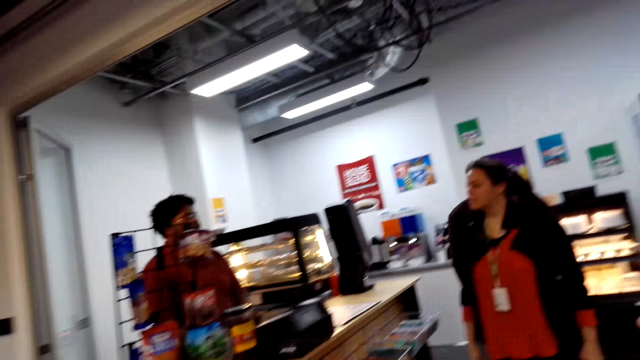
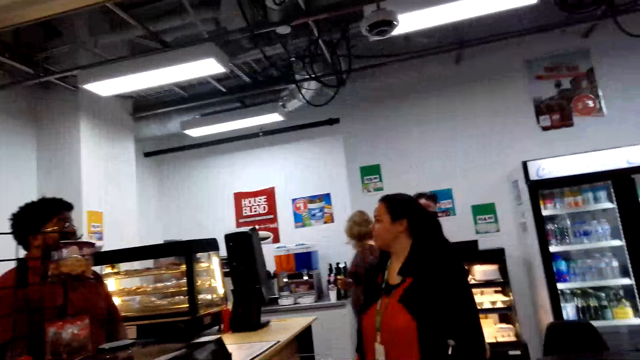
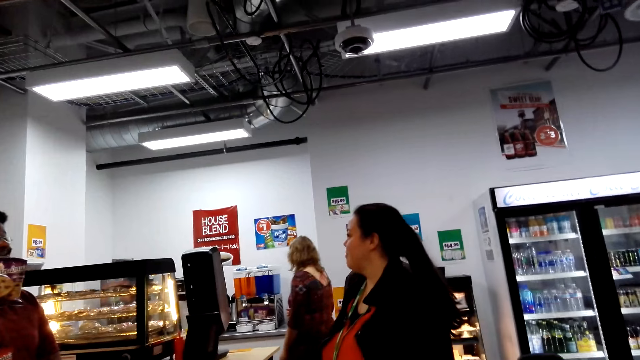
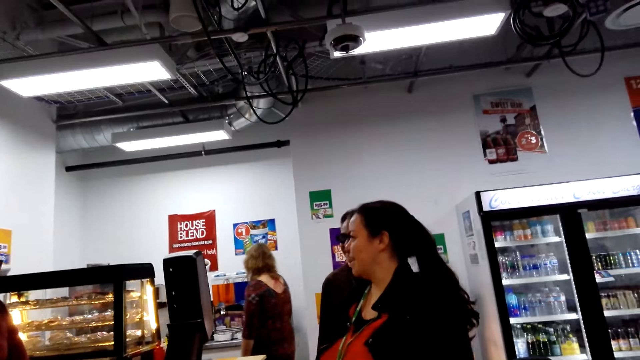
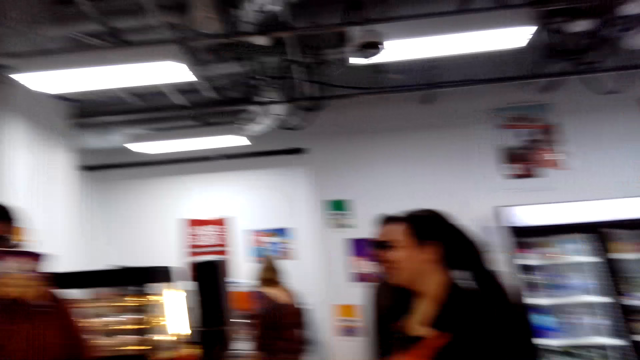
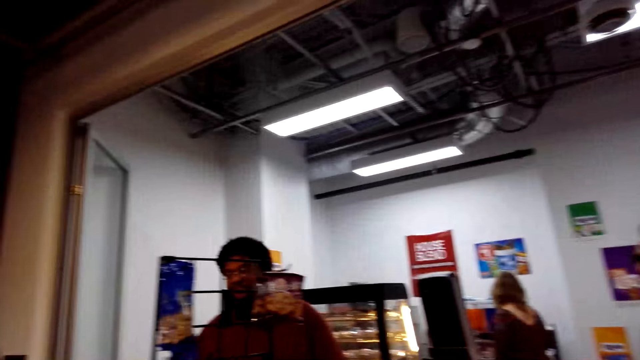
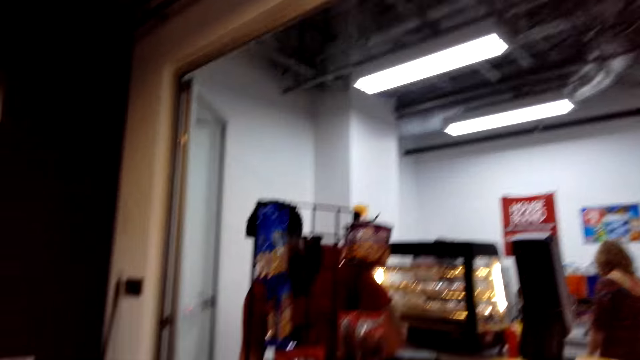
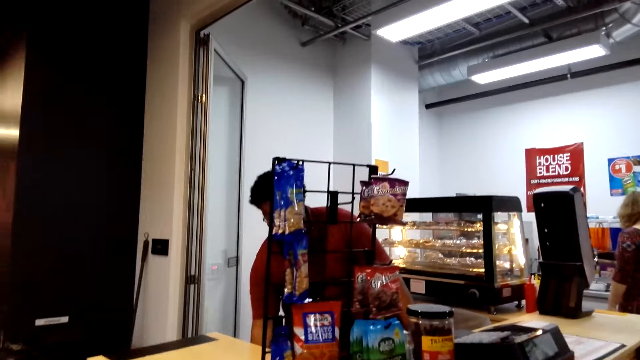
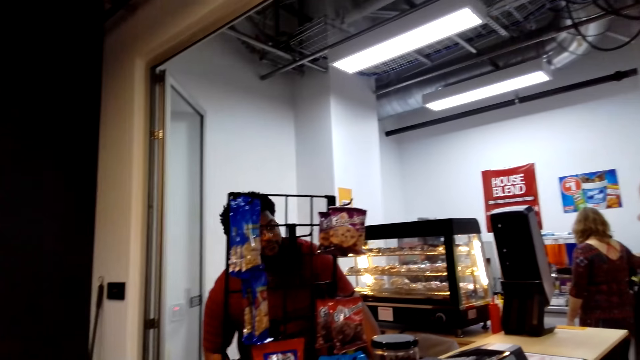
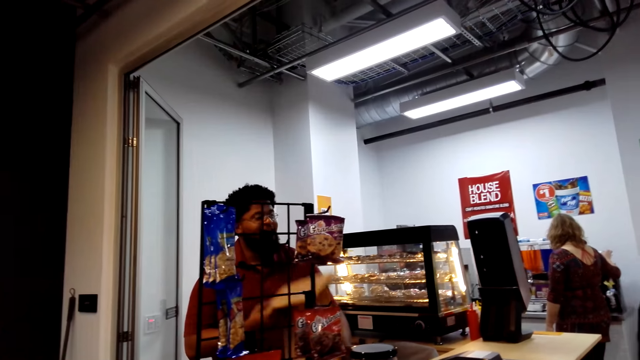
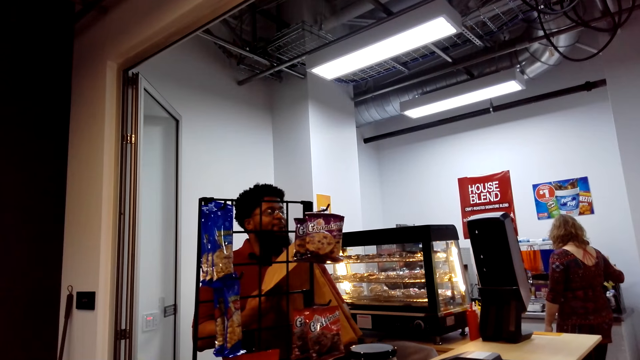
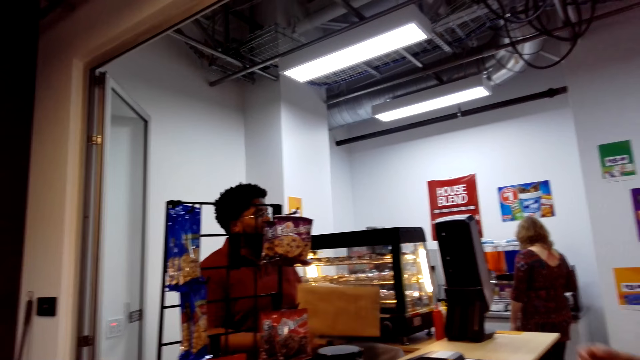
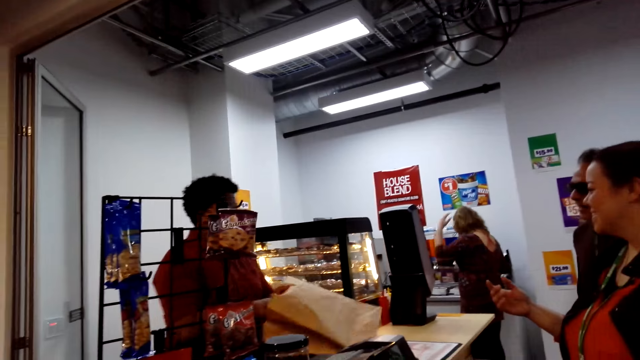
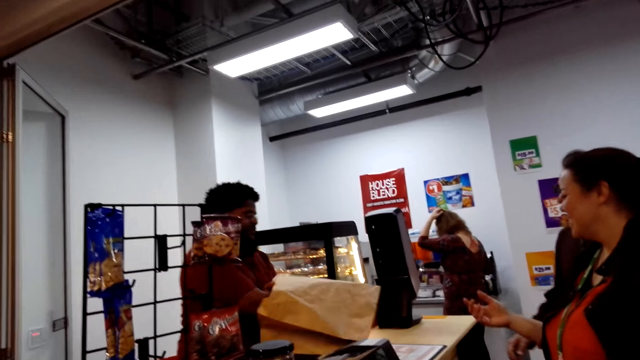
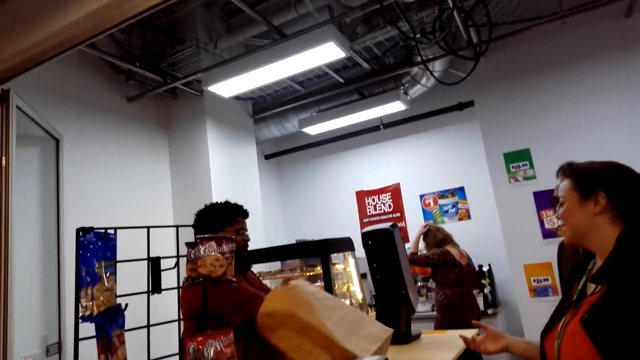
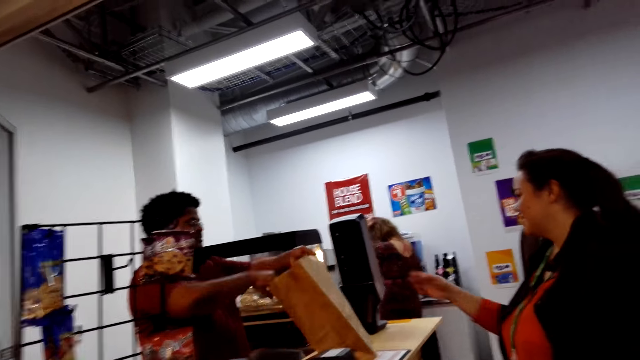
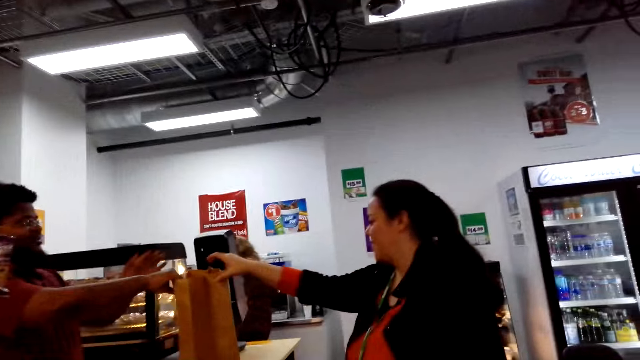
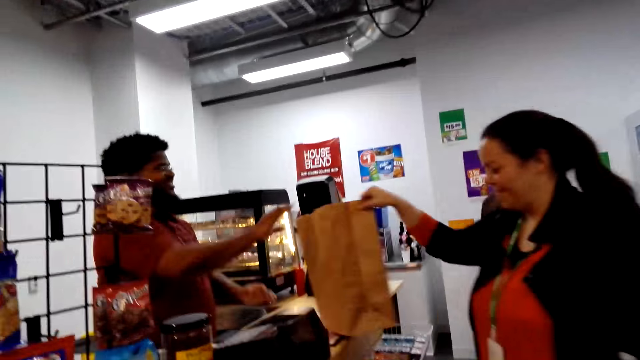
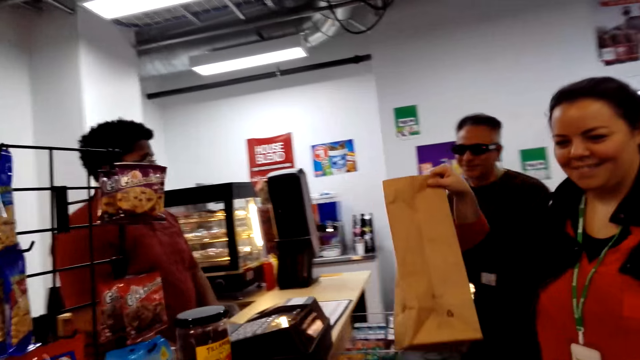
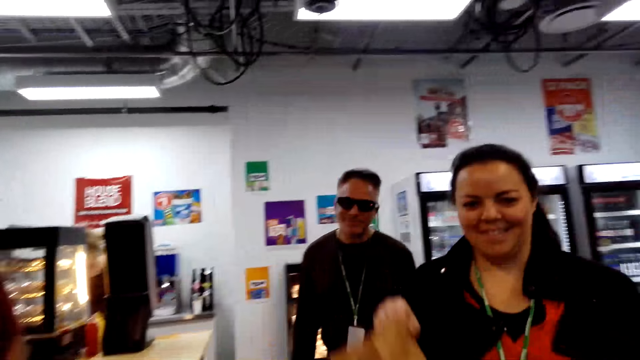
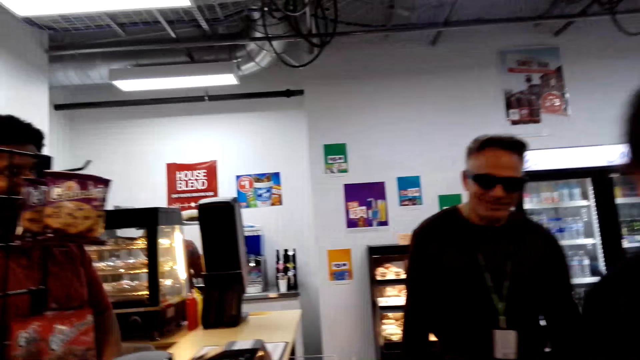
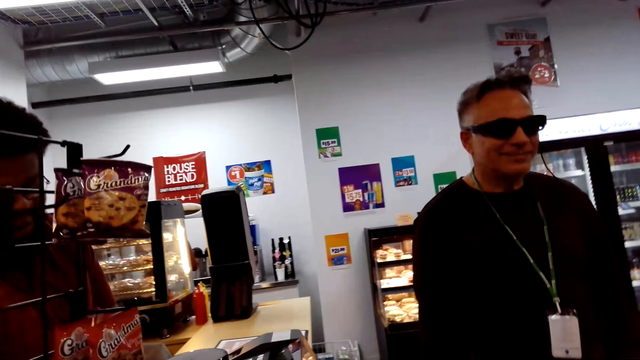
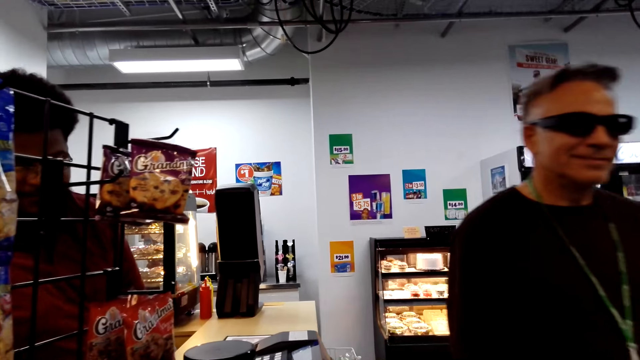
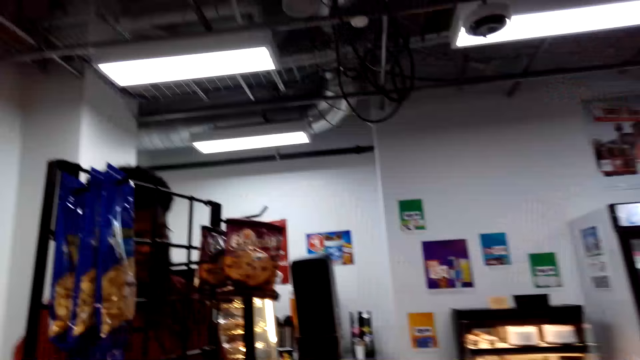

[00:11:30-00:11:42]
A person talks to another person.

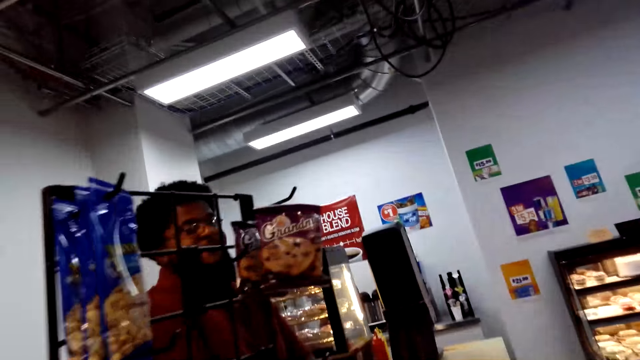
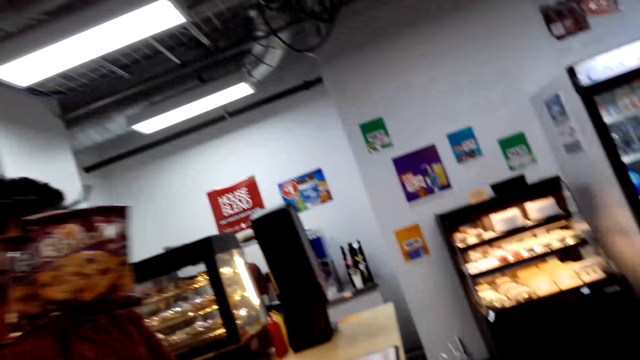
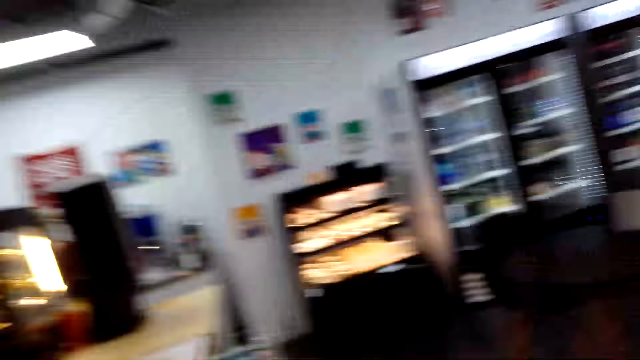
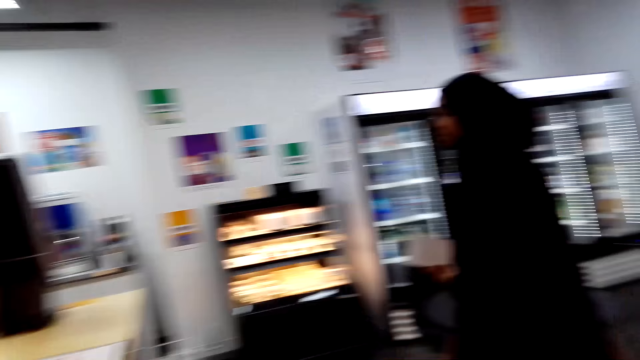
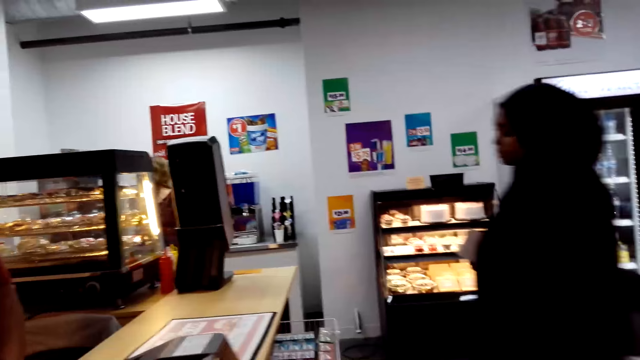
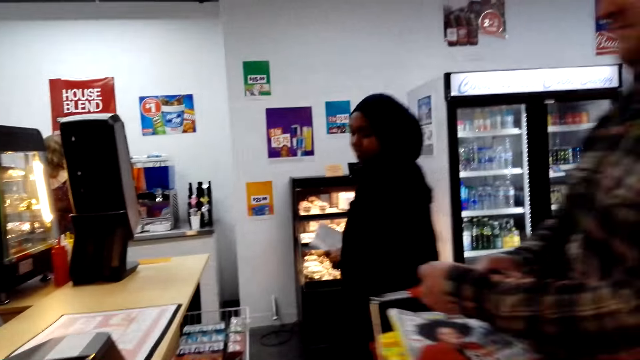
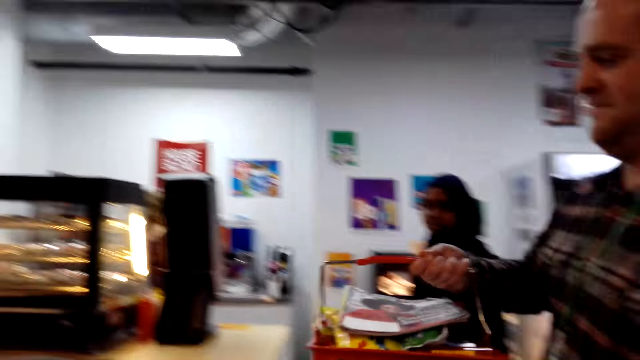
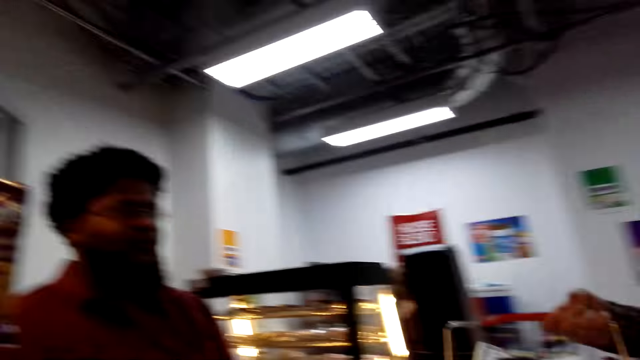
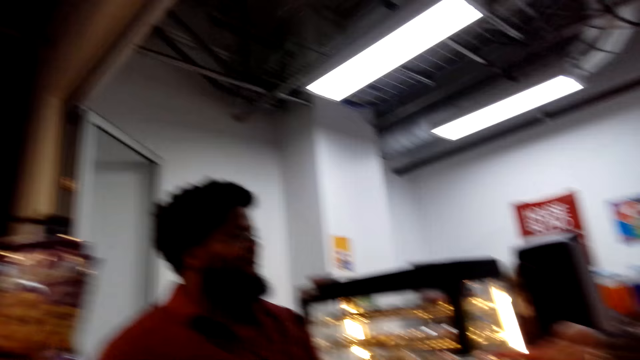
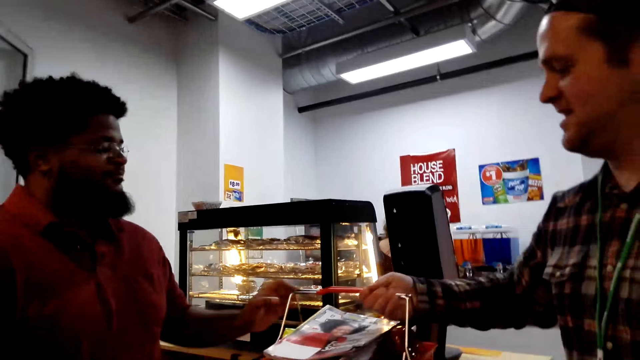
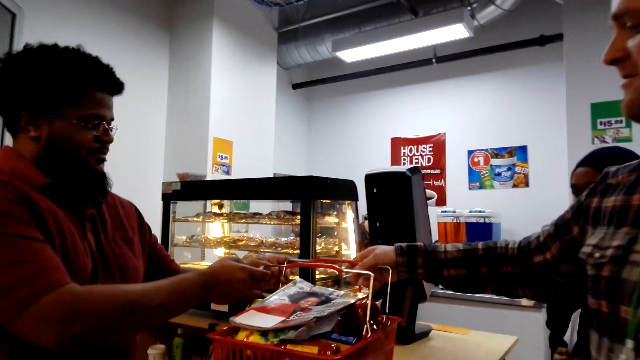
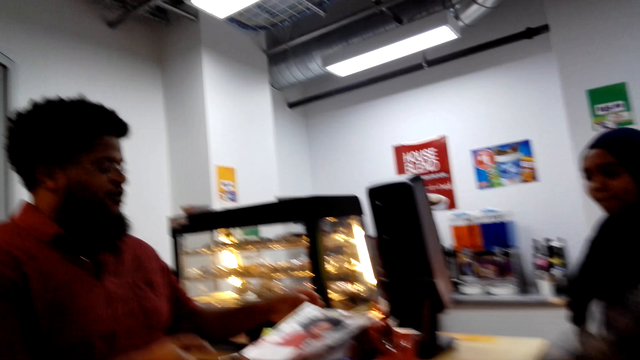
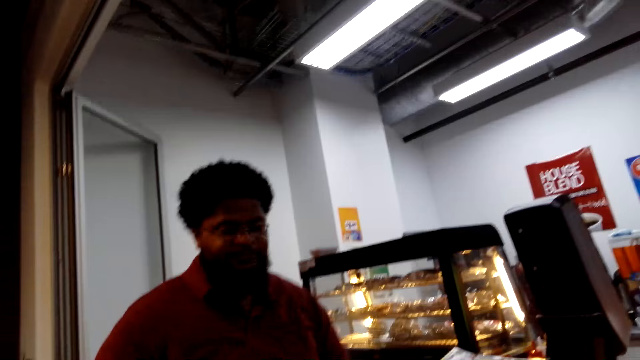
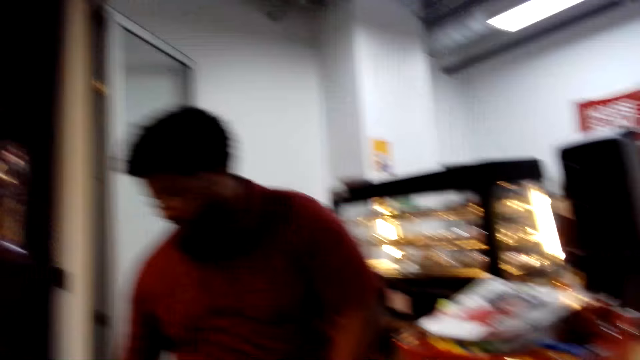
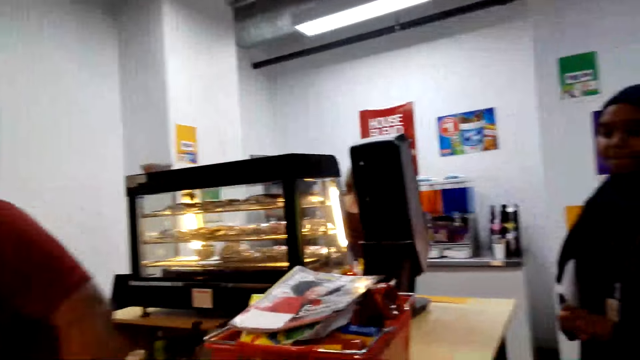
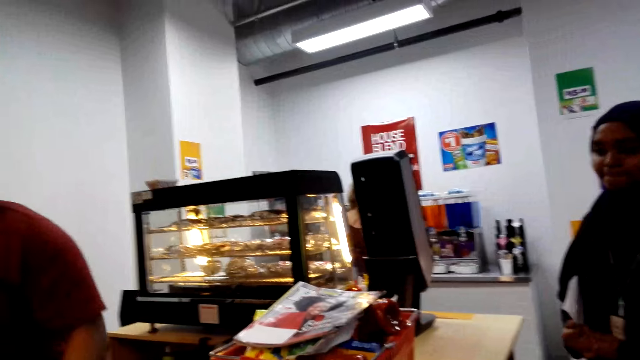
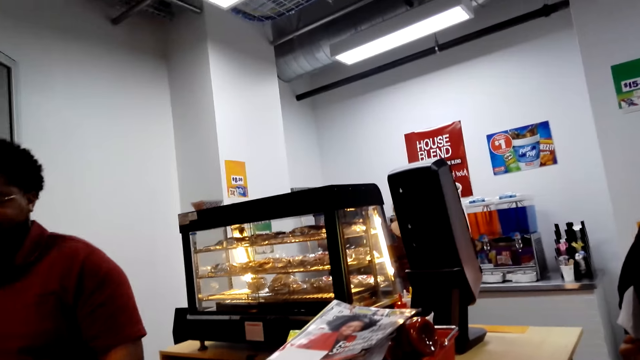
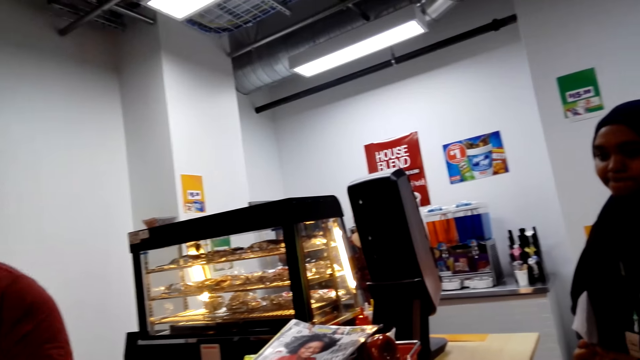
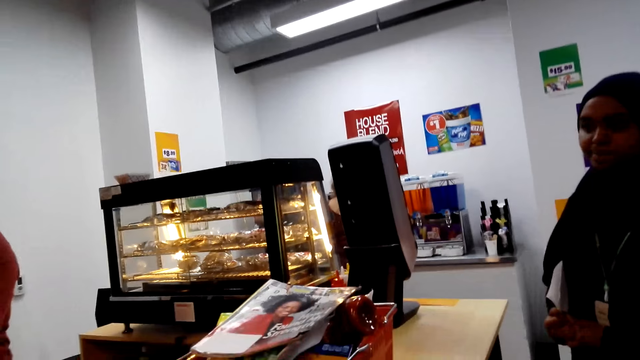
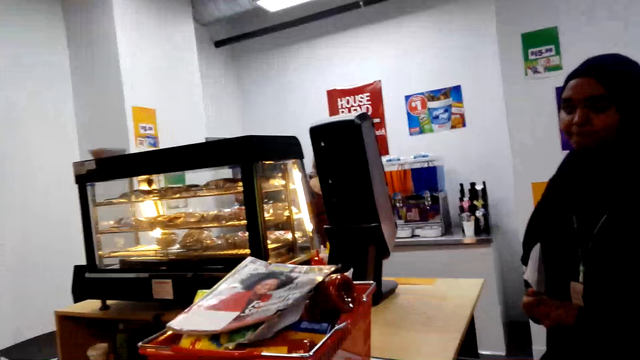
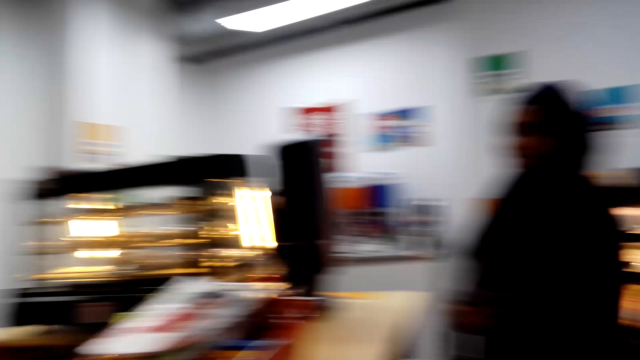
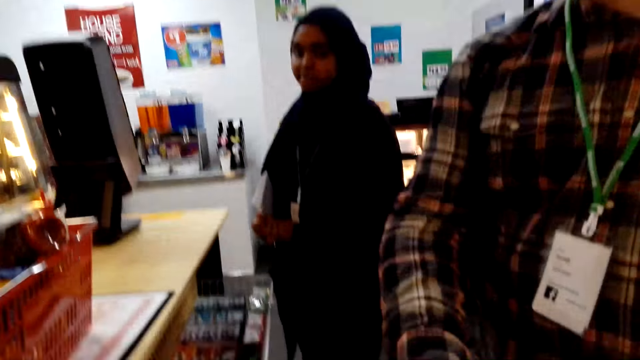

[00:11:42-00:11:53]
A man puts the shopping basket on the table.
